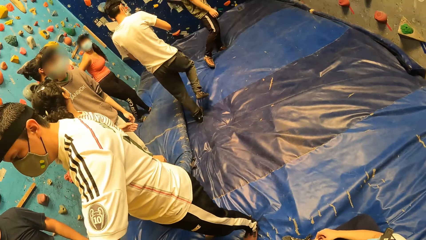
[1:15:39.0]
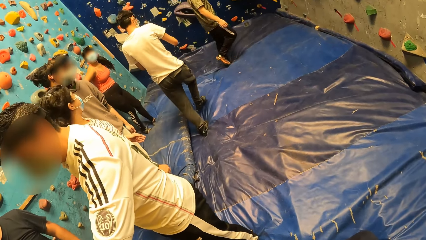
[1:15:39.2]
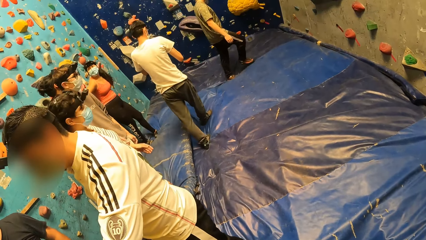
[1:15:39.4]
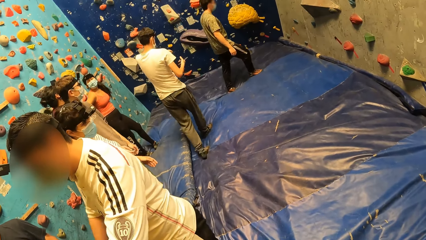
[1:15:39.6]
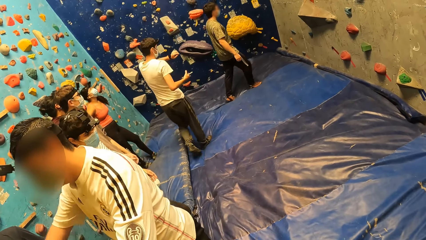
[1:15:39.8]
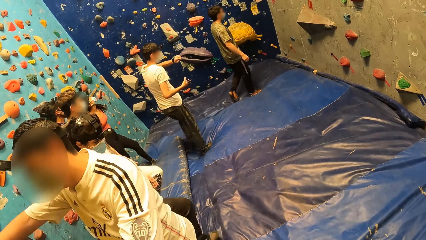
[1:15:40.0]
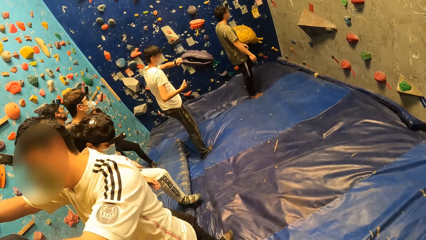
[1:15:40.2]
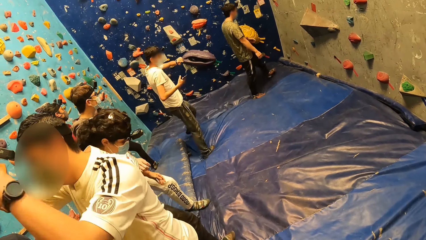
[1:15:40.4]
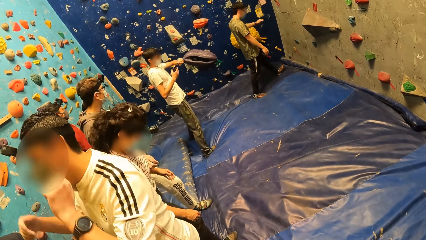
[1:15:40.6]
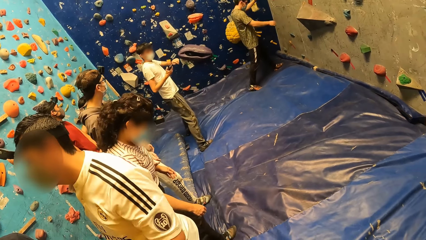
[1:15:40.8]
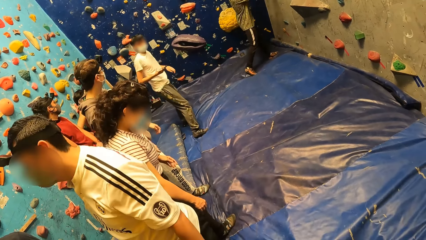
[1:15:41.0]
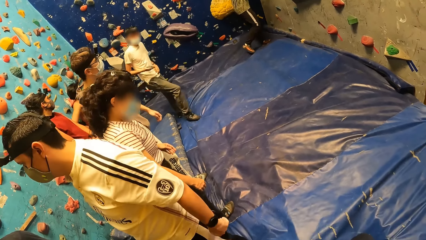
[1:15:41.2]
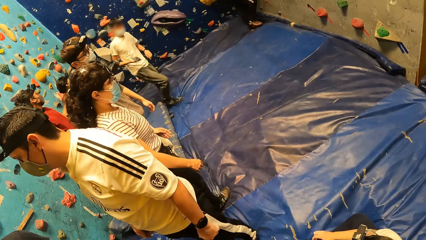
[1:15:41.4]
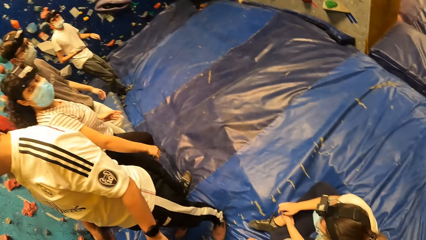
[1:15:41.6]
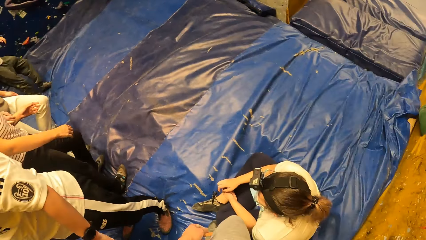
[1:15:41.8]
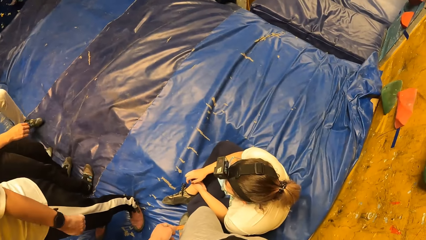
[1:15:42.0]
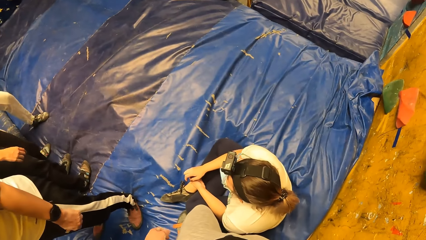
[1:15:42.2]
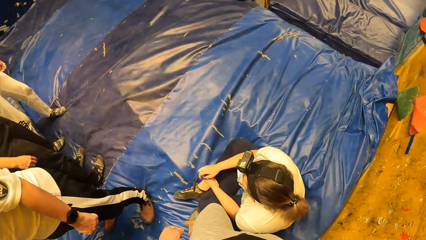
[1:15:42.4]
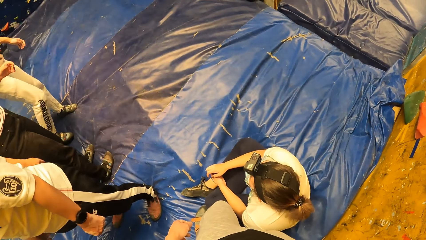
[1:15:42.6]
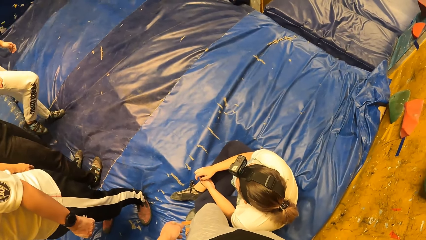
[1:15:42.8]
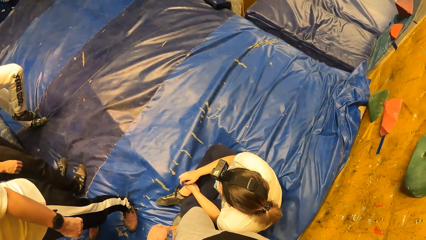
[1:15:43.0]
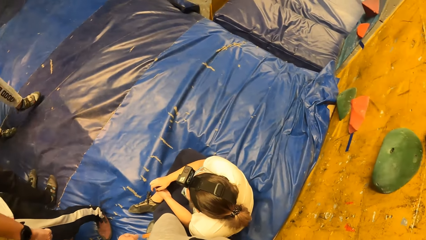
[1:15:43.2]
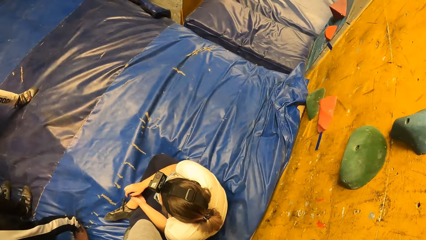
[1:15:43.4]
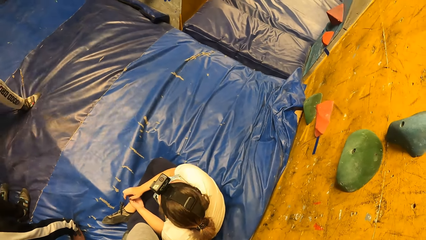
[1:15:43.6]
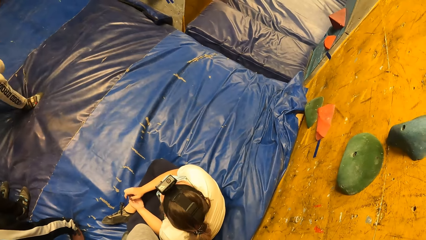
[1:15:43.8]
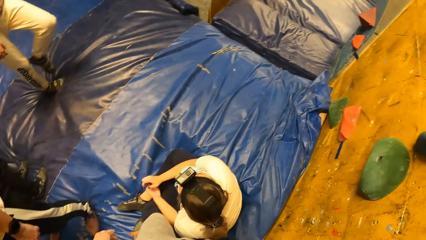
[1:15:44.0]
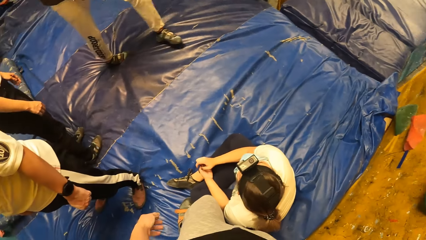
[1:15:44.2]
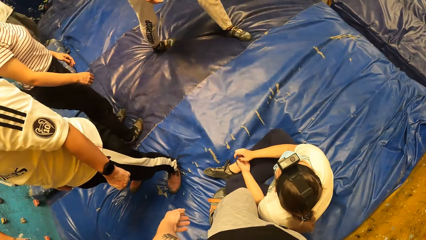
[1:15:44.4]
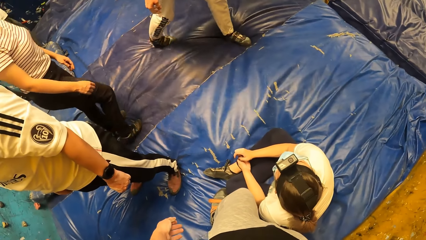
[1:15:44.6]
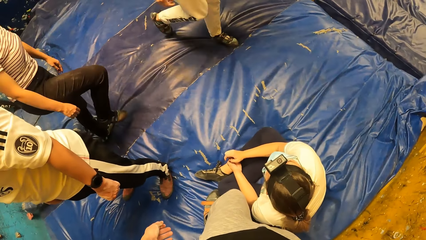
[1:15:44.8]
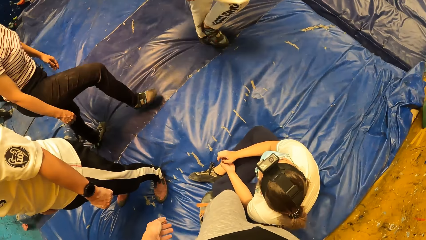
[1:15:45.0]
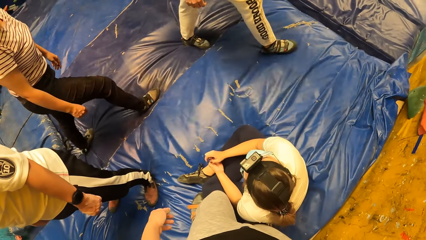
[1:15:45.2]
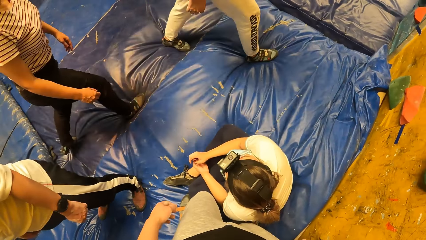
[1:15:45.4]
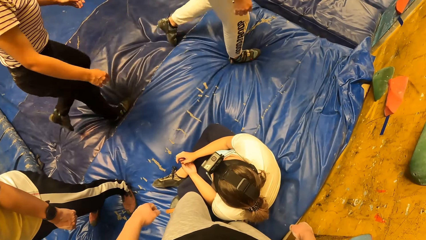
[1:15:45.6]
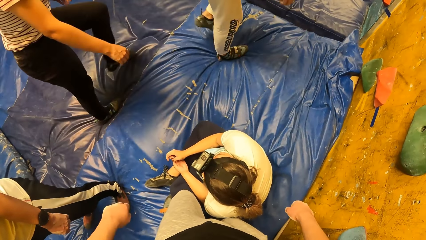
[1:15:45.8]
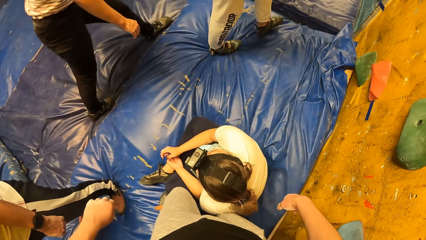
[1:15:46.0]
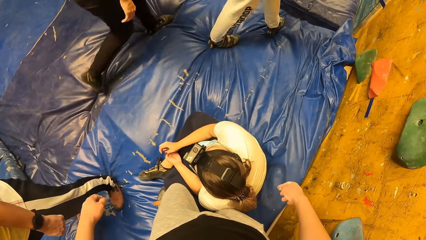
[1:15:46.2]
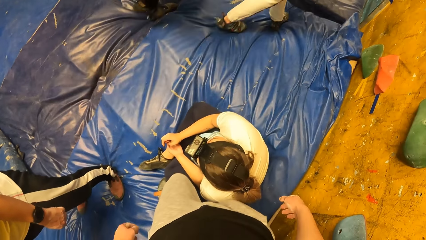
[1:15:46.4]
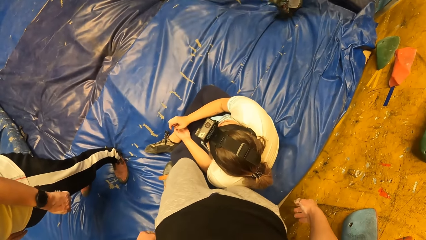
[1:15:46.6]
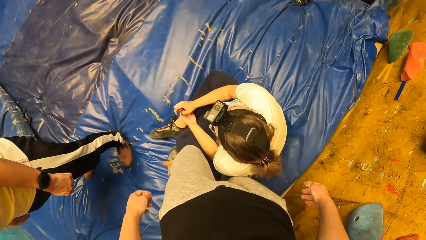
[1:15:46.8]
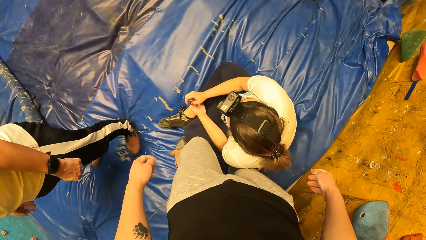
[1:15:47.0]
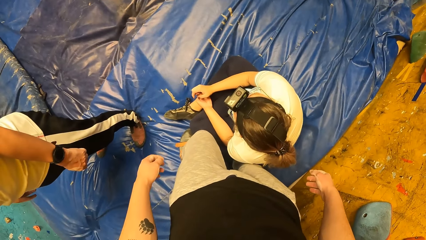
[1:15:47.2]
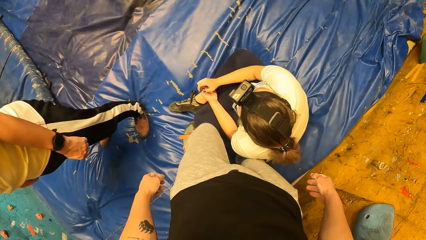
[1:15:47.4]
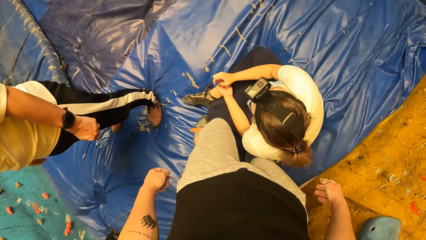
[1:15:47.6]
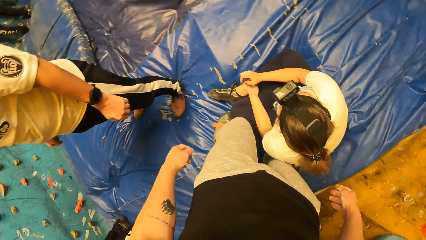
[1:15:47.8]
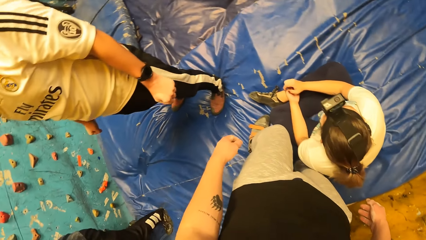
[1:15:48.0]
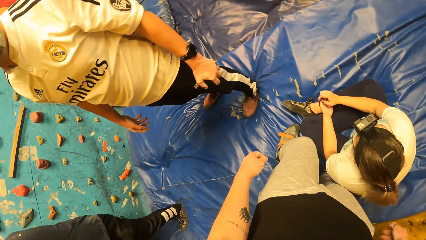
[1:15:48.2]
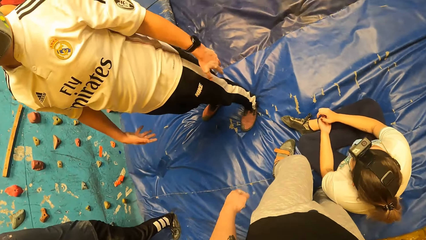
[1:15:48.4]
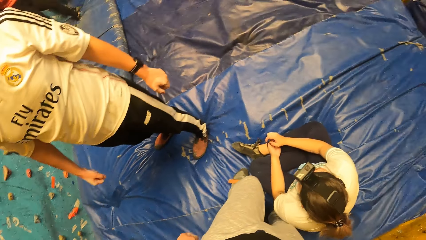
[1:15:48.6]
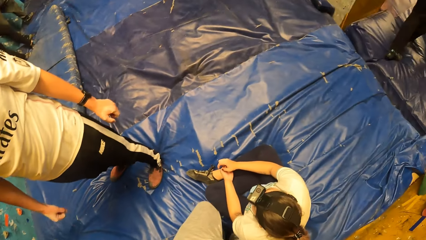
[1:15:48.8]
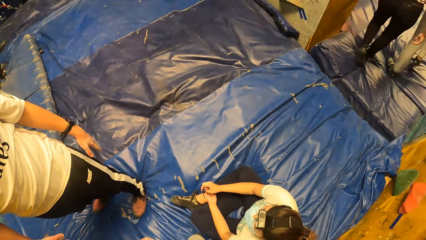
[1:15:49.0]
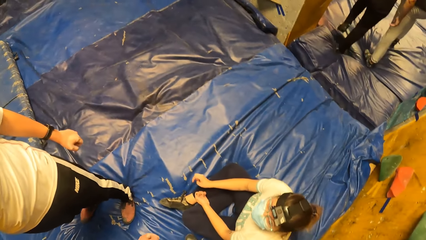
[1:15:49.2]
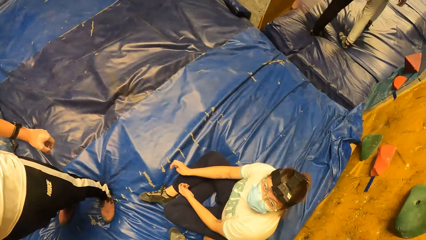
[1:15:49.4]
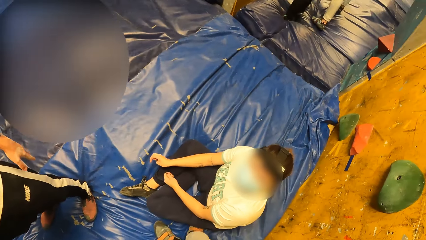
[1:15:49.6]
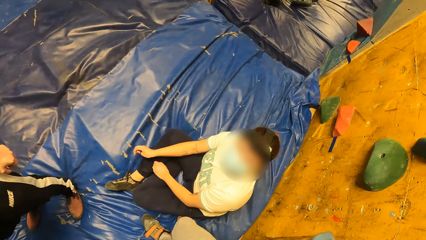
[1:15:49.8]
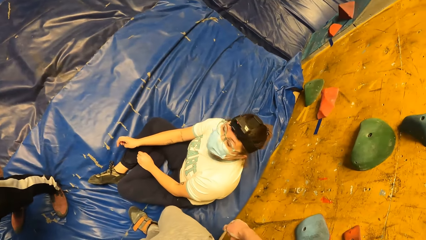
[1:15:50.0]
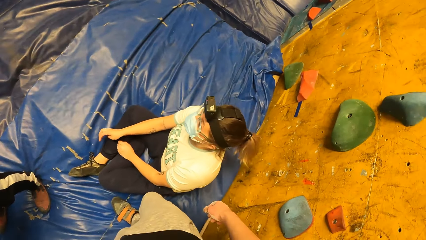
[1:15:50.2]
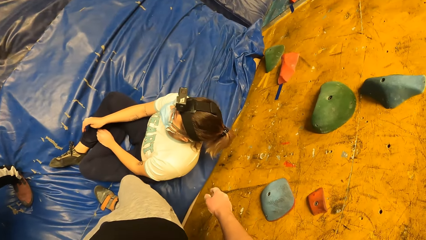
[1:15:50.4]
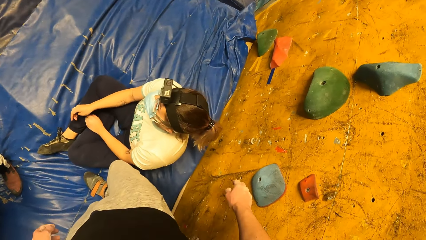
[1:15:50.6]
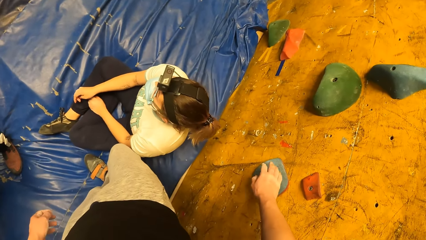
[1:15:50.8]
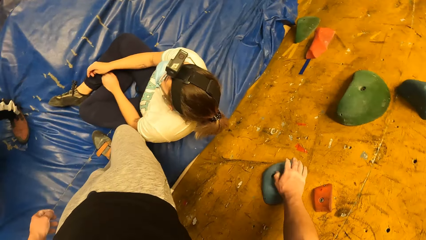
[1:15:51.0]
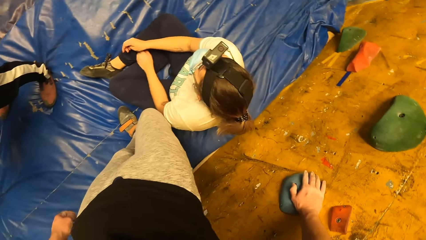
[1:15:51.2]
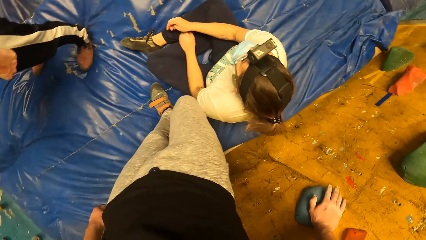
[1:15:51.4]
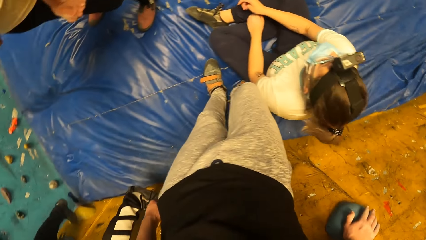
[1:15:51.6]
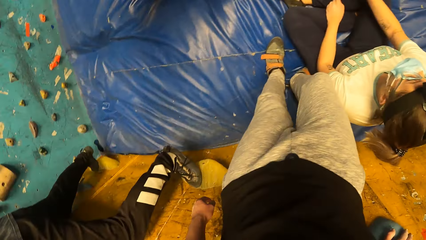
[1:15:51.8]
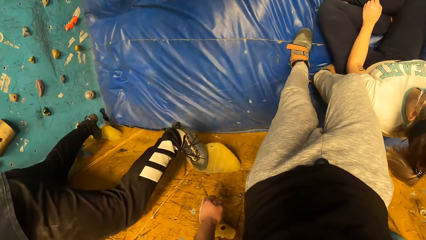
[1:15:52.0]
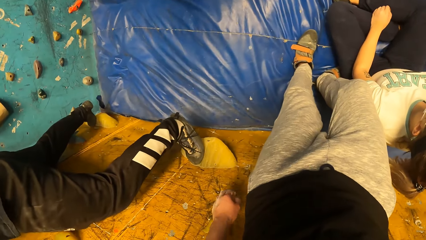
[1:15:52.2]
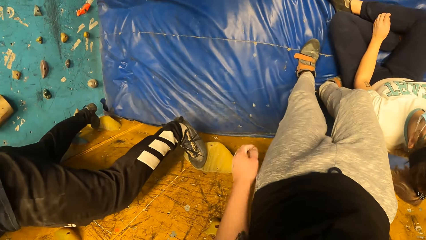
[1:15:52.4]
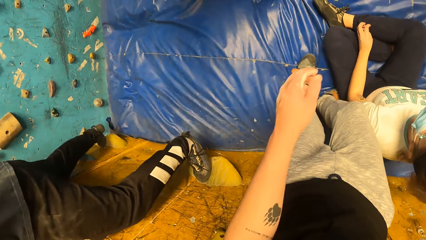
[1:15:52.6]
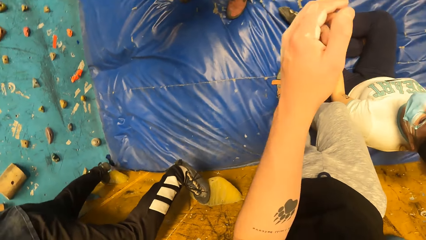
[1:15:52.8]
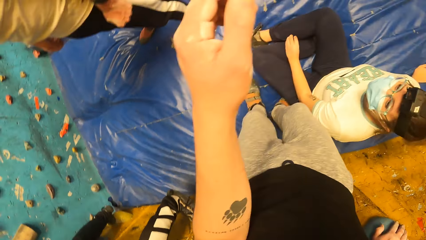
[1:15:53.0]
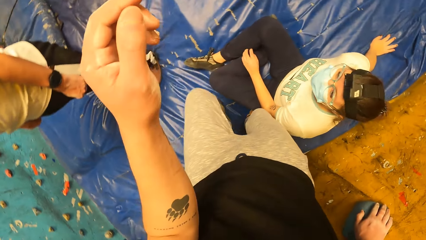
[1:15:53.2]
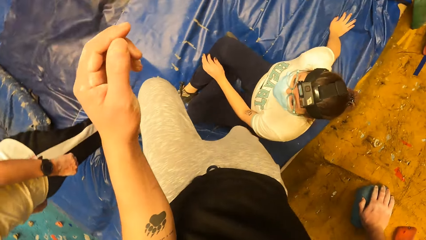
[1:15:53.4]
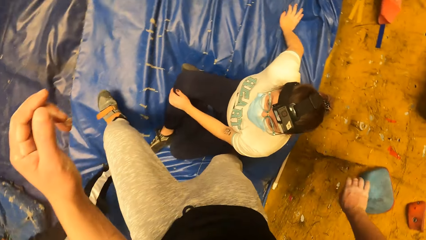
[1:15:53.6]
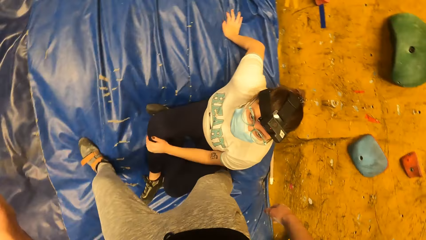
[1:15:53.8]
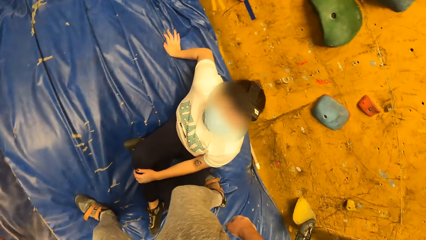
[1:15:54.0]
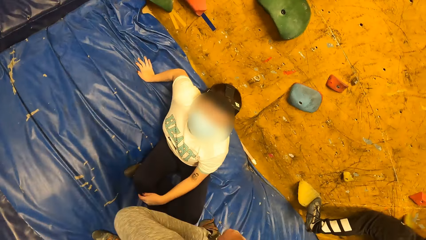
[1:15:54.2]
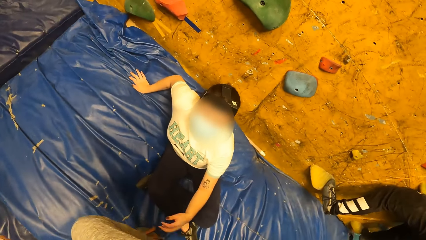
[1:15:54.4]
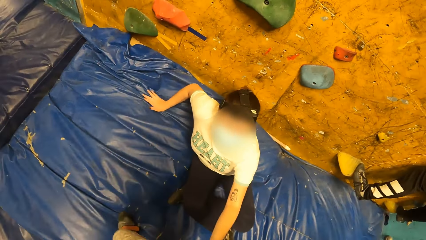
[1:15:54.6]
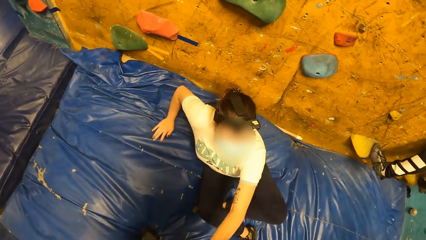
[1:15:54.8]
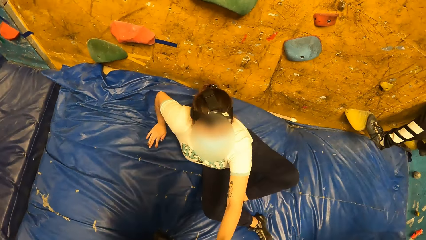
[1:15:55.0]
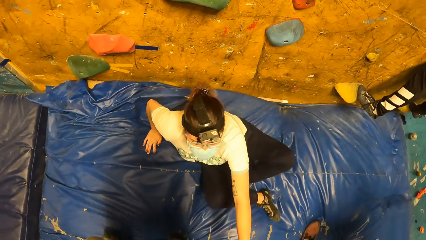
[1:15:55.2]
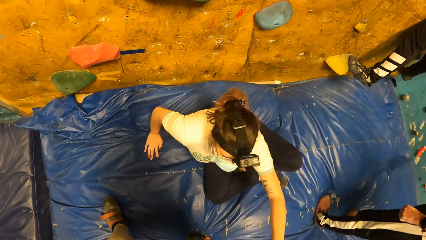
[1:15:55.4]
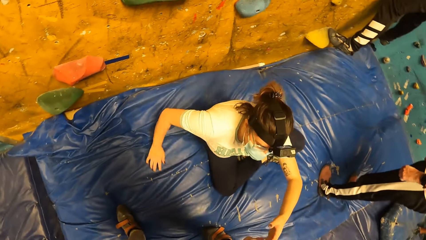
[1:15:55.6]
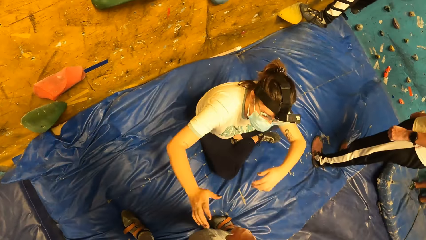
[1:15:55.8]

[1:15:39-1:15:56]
A person climbs the wall. Another person walks. Another person walks. The camera wearer touches the wall. They hold a boulder. They lift the left hand.
